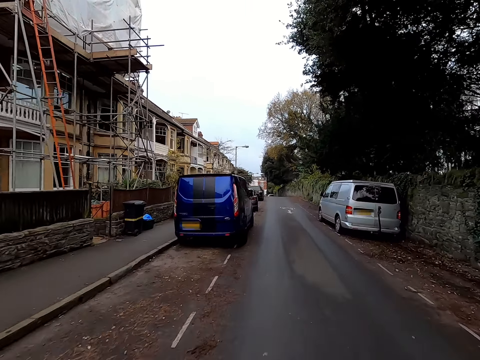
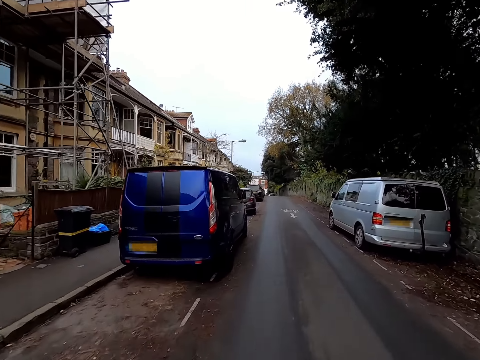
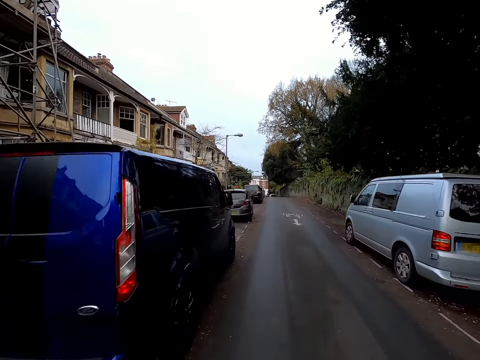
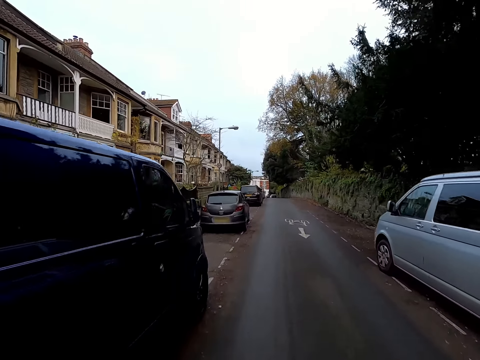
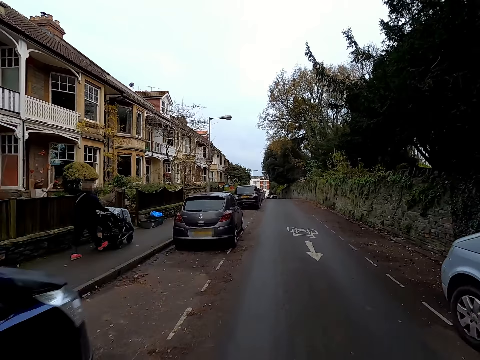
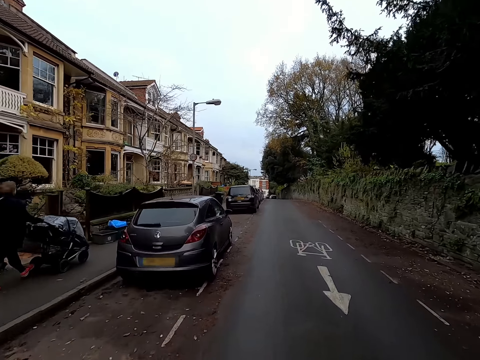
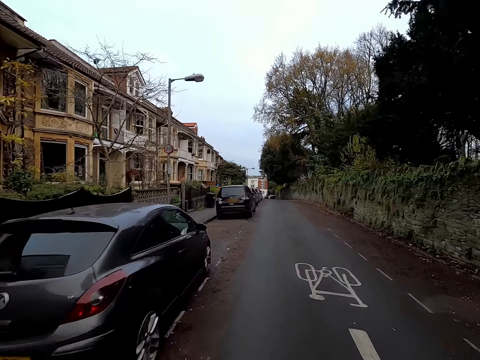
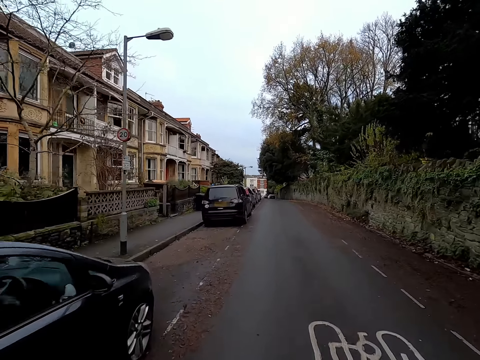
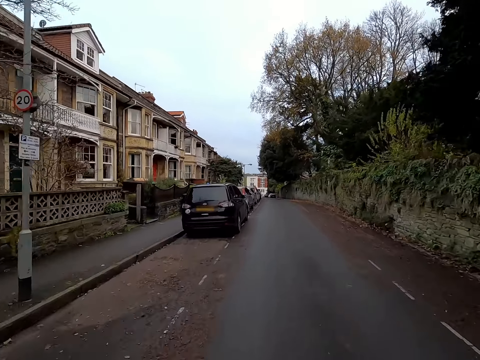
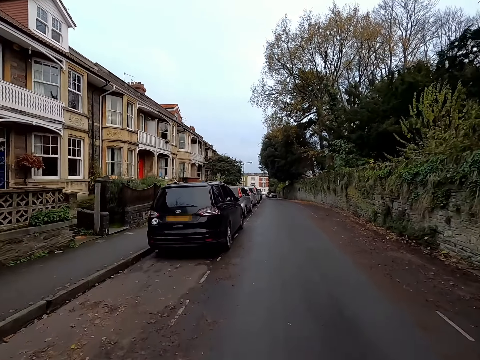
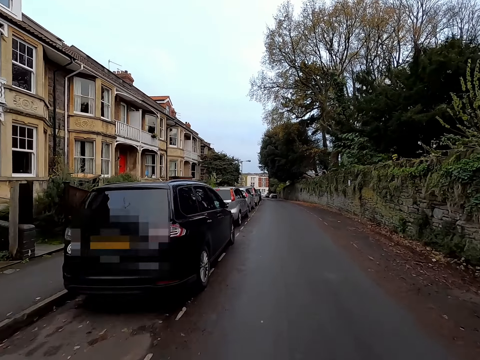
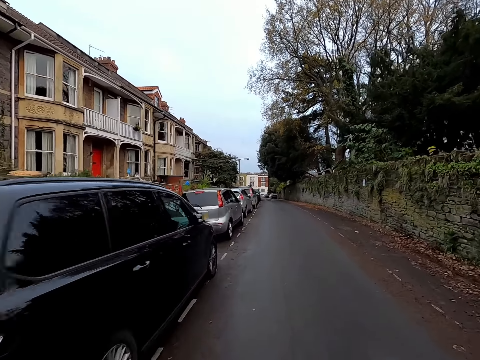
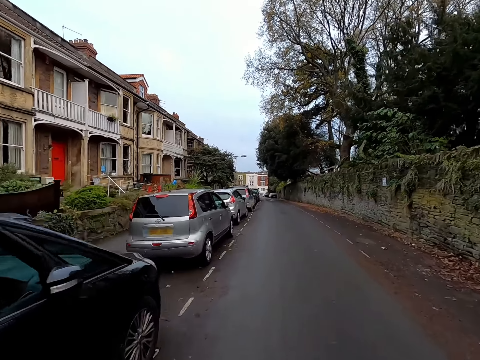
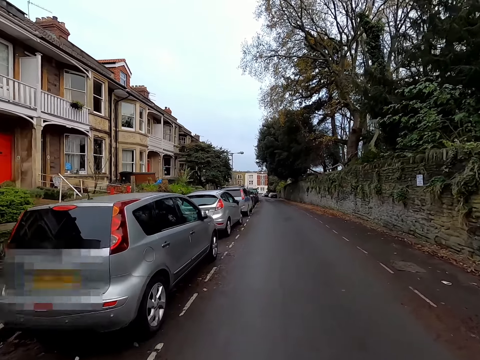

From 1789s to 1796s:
A man pushes a trolley down the road.

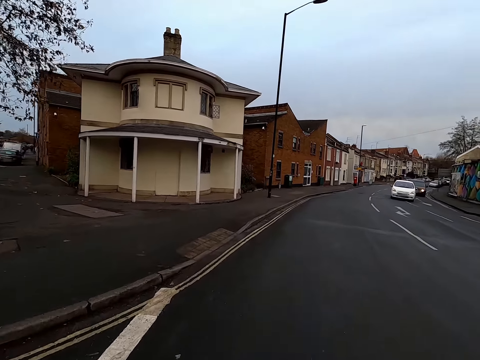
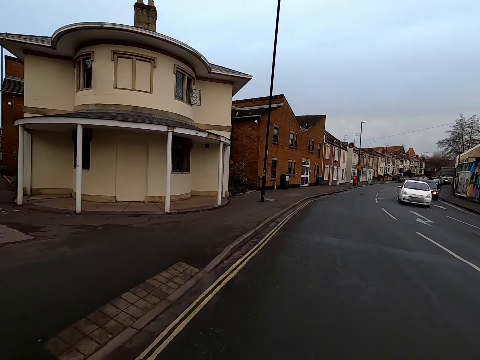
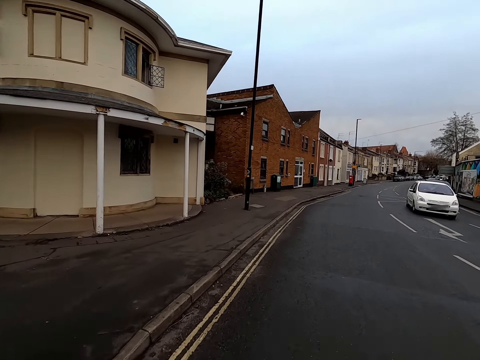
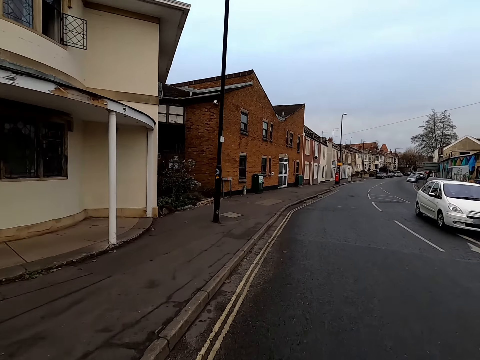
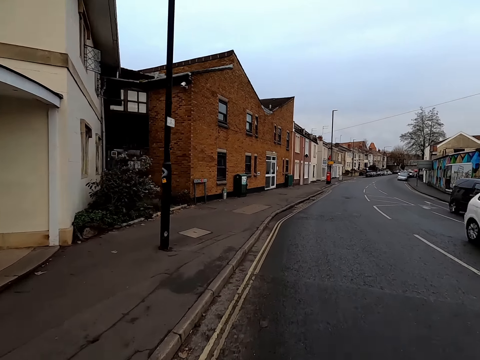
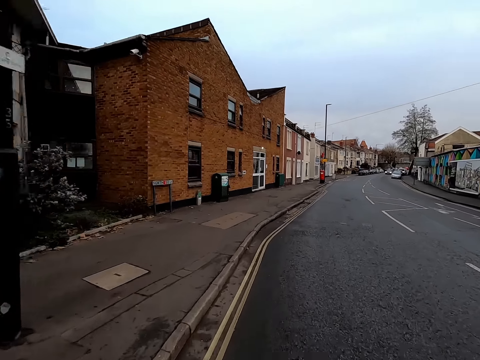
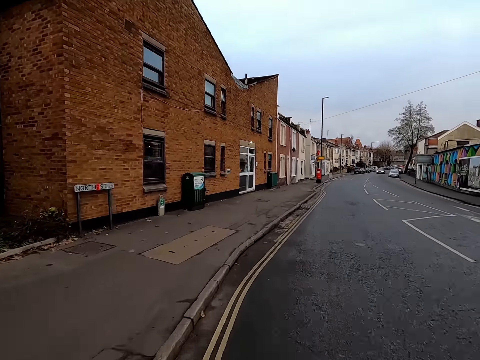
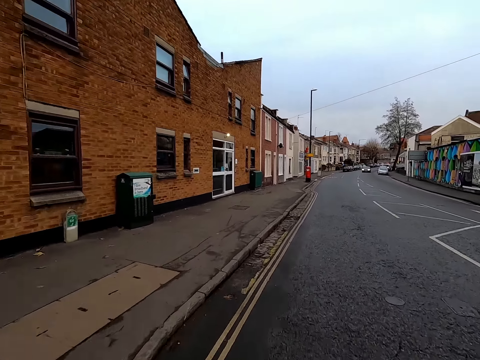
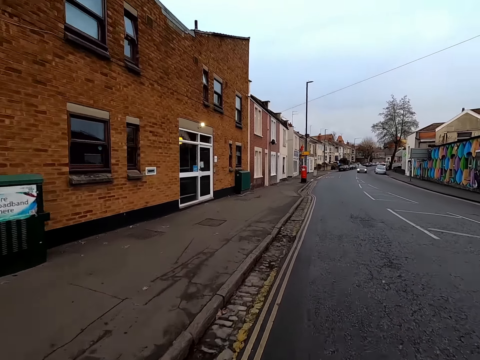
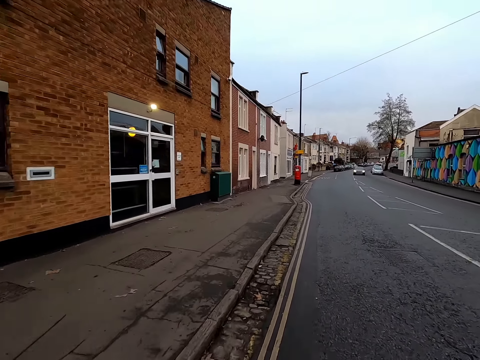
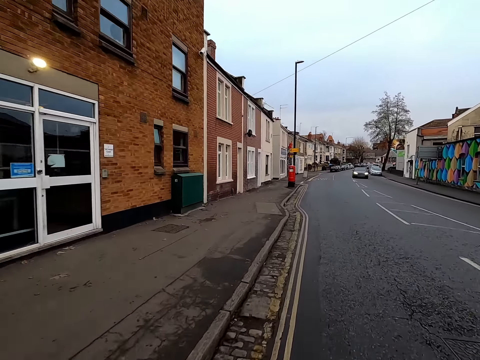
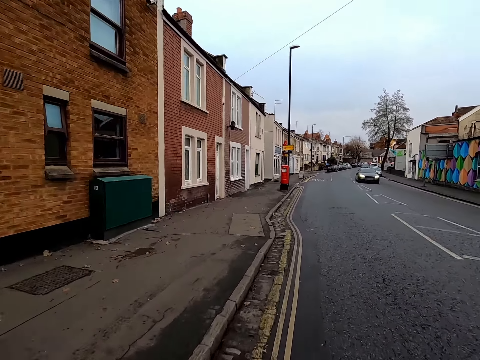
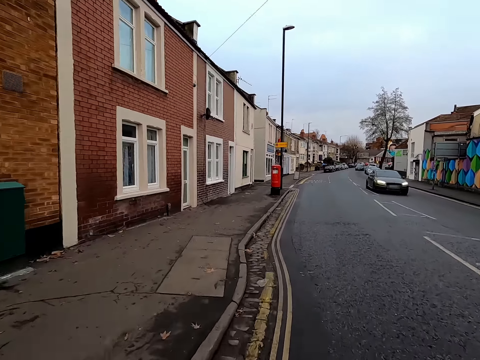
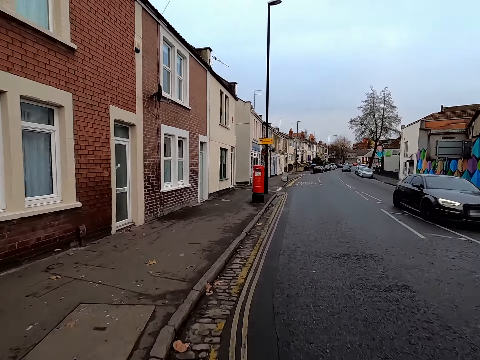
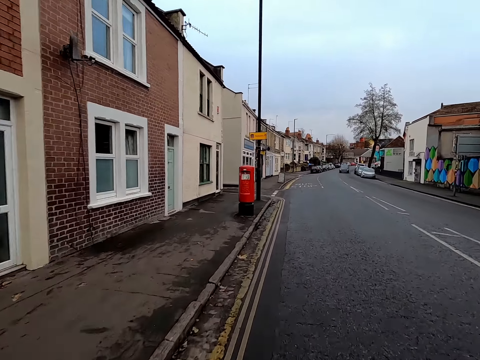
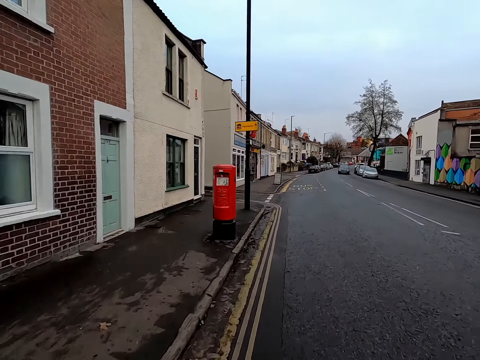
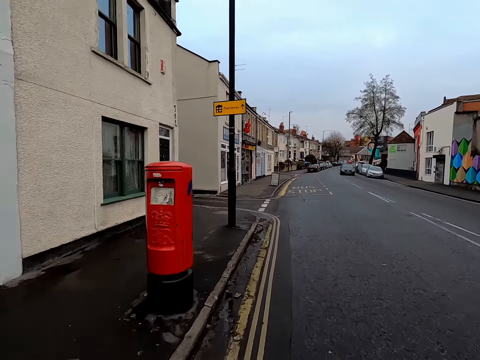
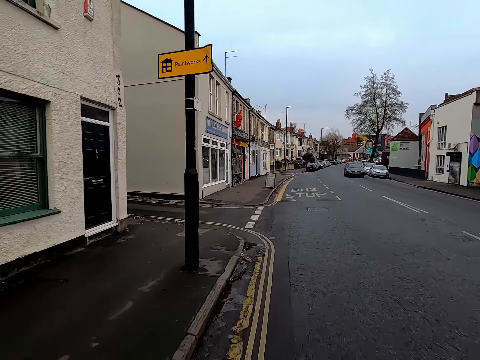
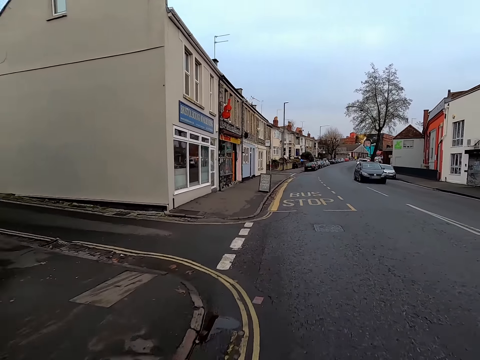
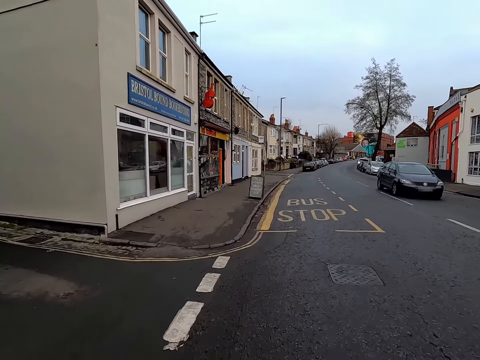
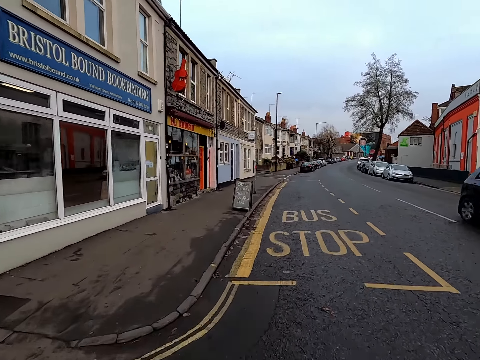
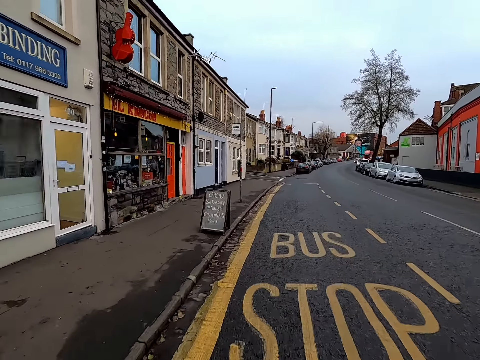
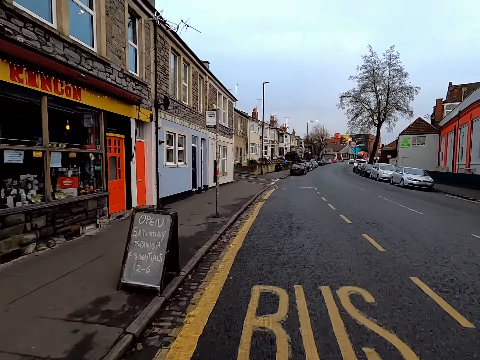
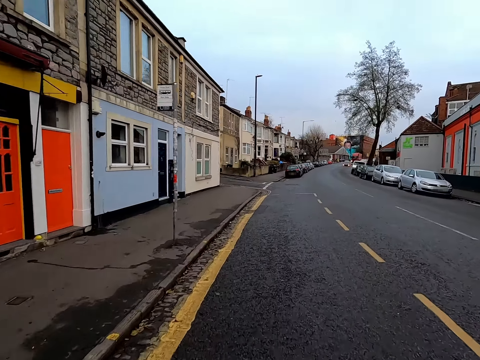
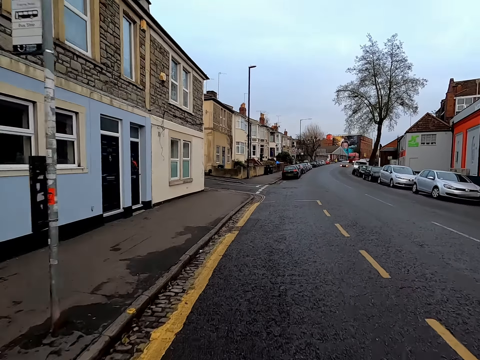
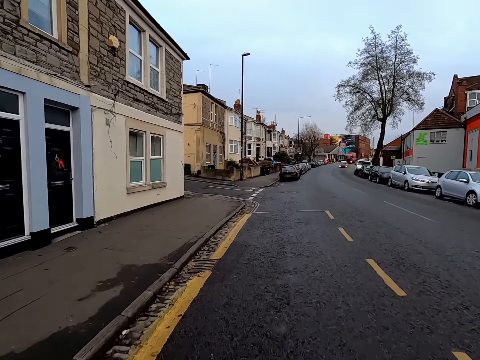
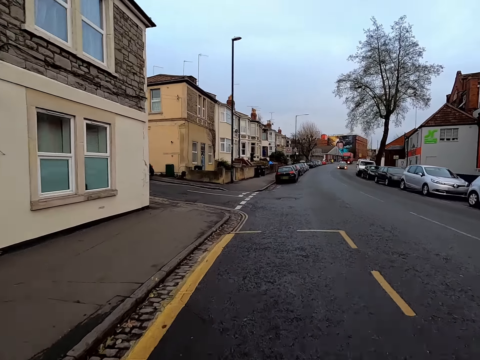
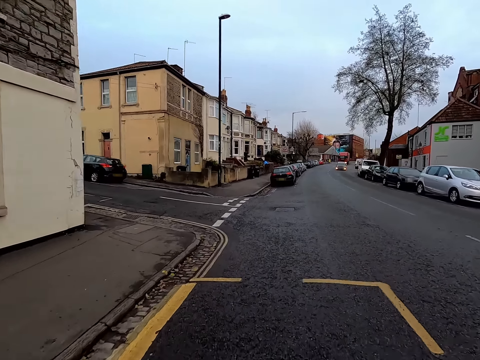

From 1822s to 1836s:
A white car drove past the camera wearer. A black car drove past the camera wearer. A black car drove past the camera wearer again.

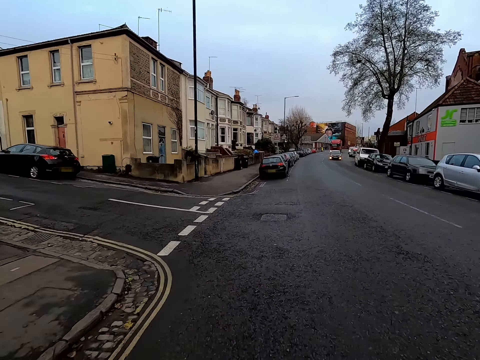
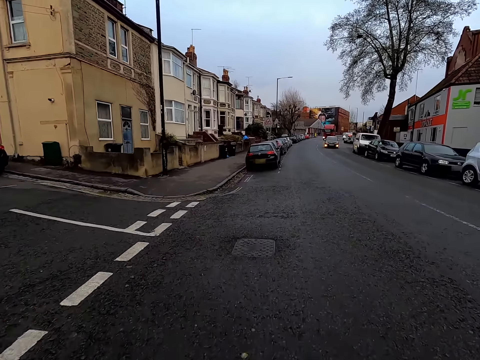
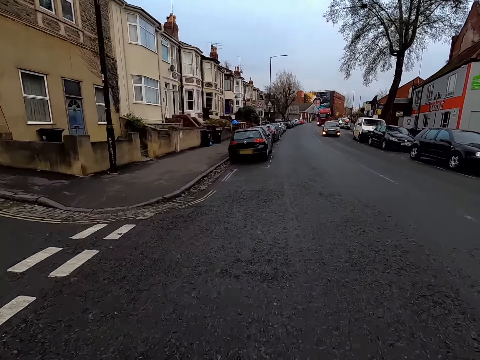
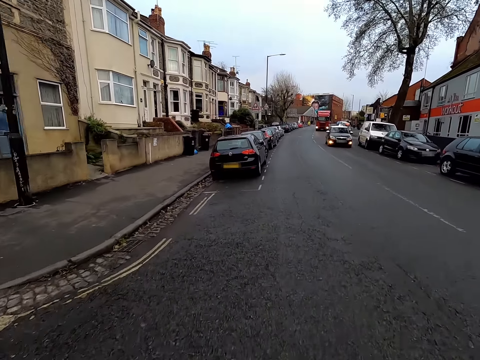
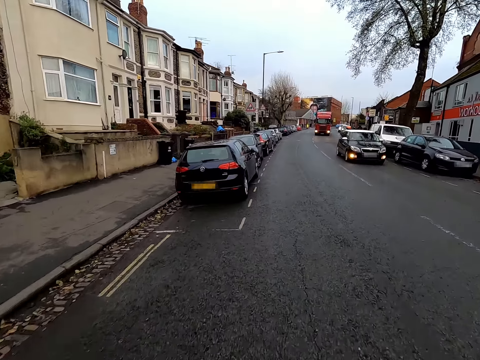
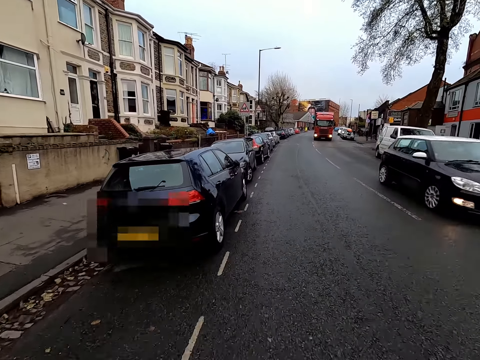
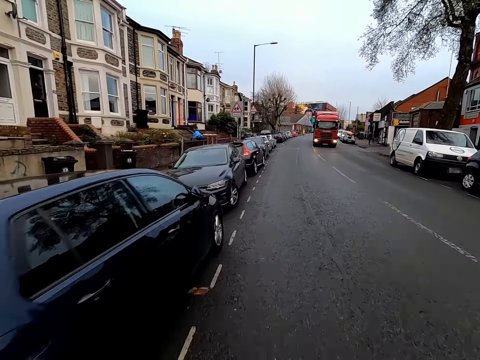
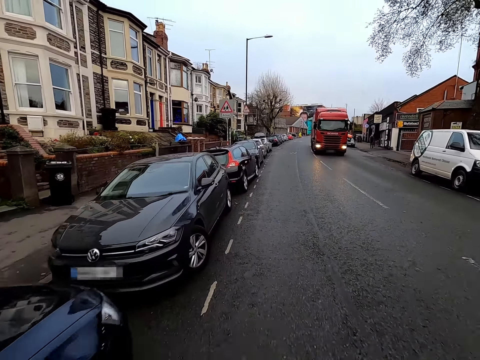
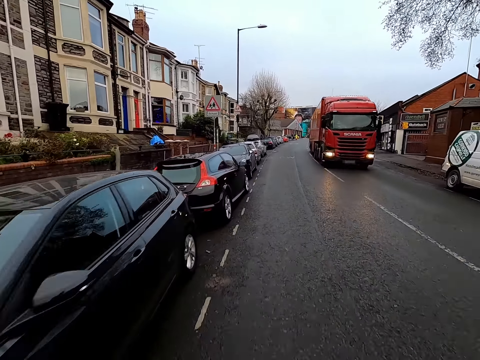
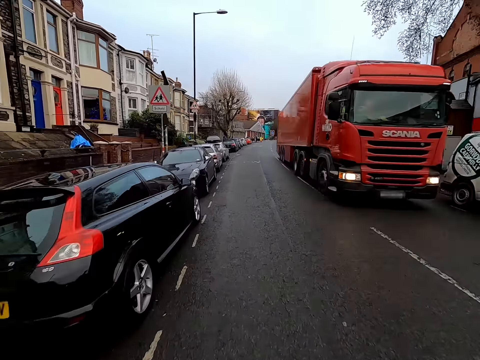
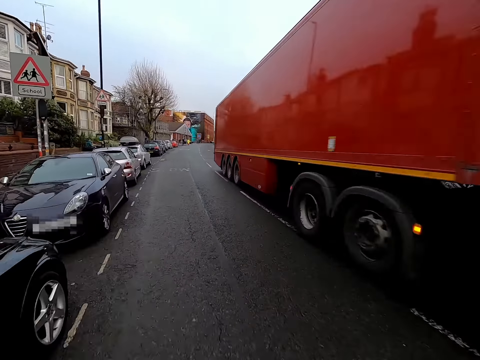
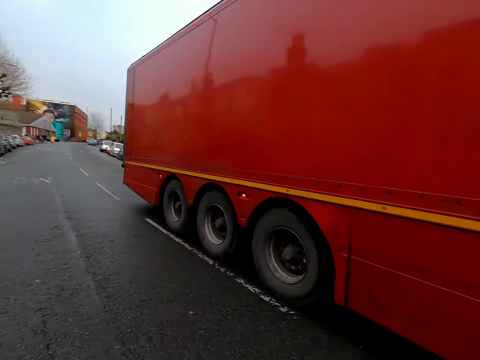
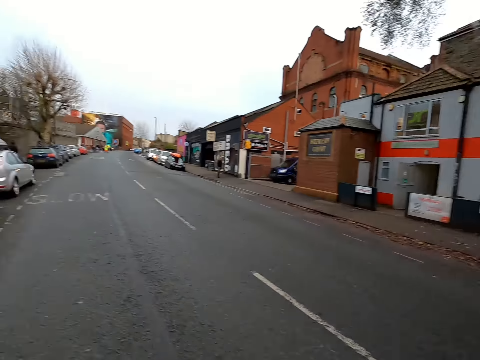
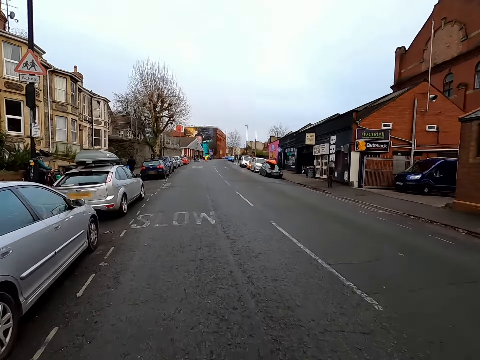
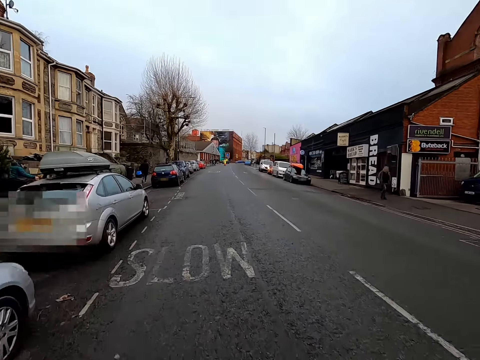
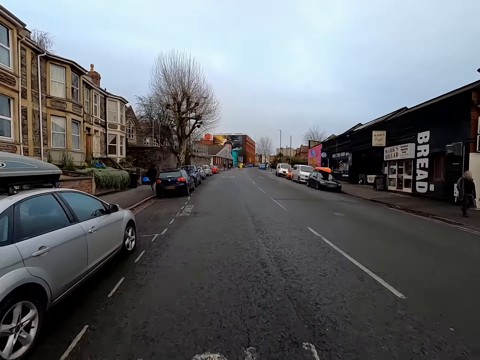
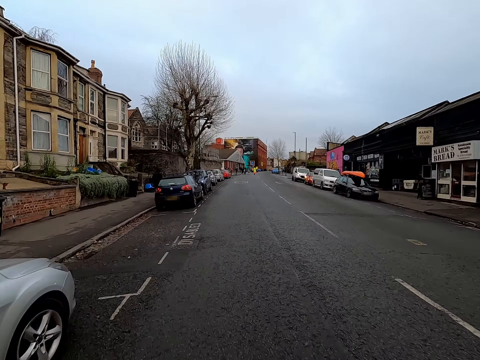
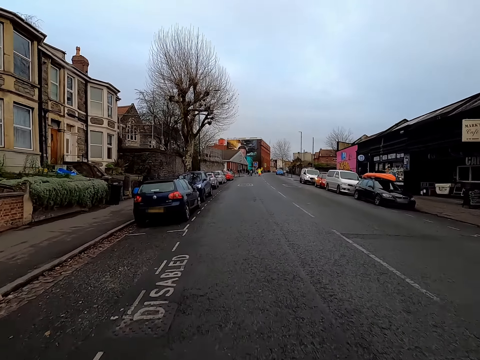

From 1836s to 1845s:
A black car drove past the camera wearer. A red trailer drove past the camera wearer.
